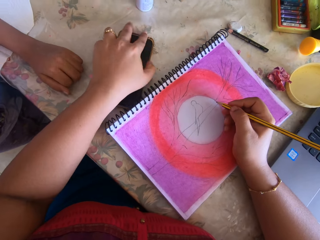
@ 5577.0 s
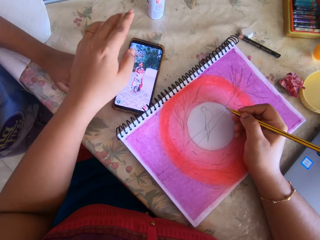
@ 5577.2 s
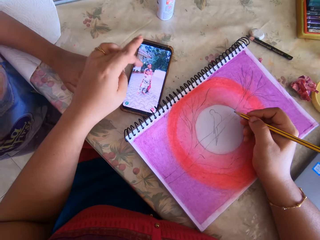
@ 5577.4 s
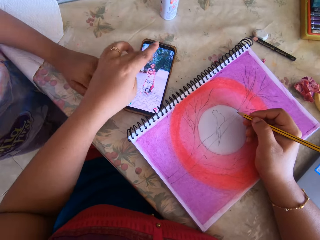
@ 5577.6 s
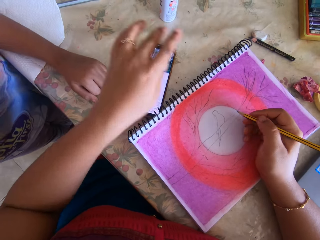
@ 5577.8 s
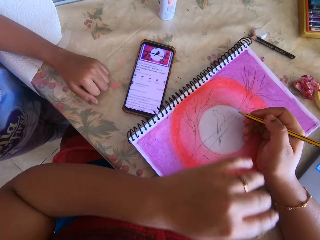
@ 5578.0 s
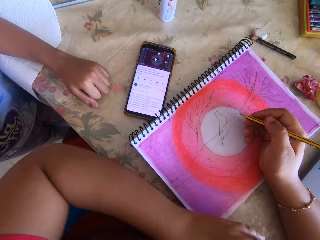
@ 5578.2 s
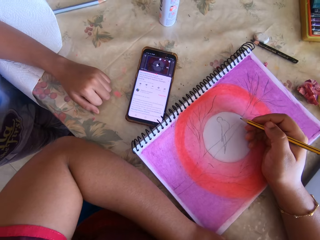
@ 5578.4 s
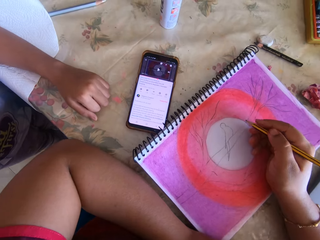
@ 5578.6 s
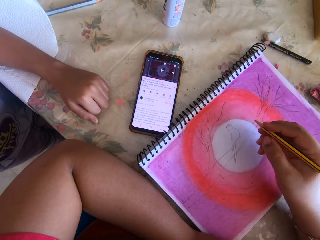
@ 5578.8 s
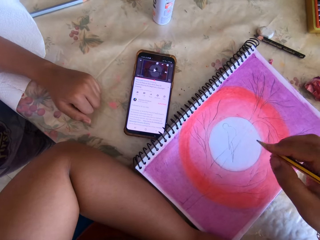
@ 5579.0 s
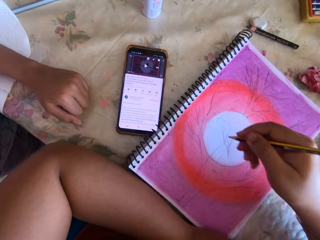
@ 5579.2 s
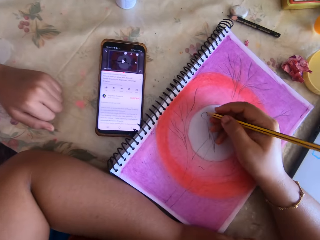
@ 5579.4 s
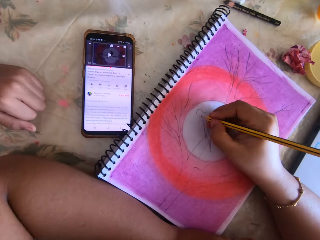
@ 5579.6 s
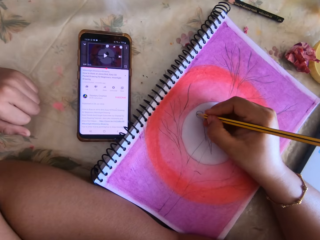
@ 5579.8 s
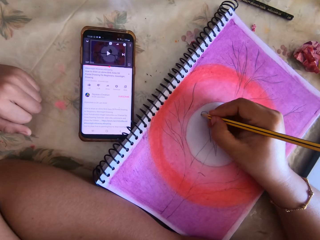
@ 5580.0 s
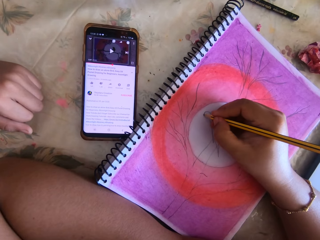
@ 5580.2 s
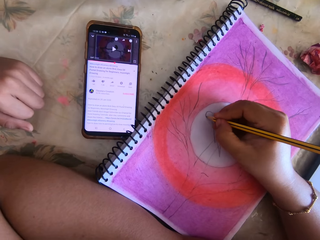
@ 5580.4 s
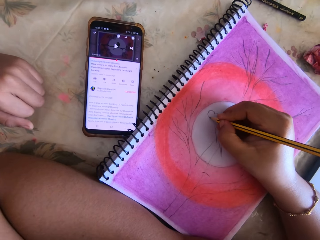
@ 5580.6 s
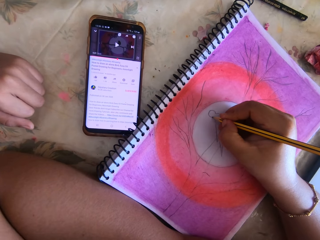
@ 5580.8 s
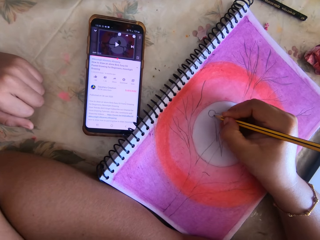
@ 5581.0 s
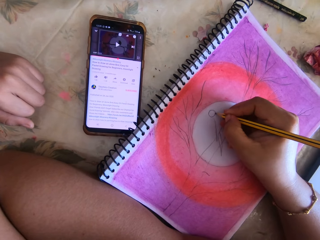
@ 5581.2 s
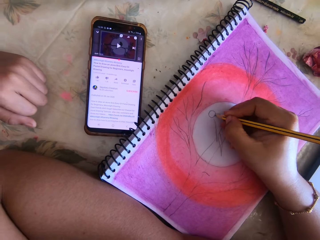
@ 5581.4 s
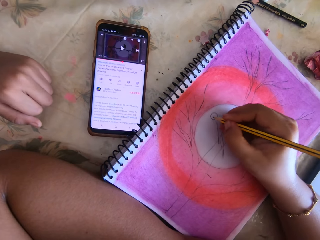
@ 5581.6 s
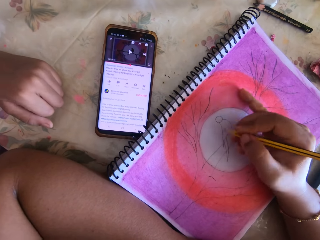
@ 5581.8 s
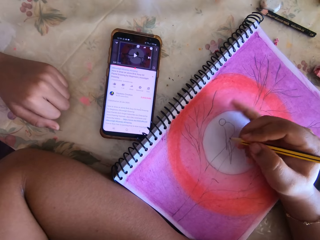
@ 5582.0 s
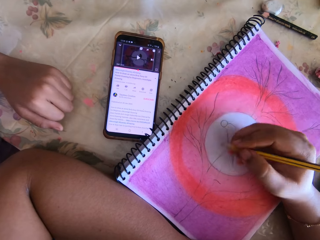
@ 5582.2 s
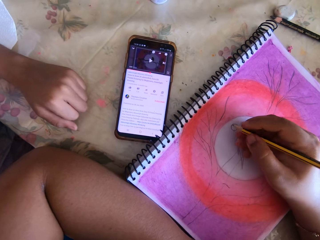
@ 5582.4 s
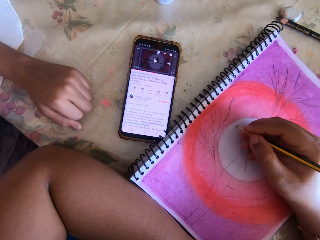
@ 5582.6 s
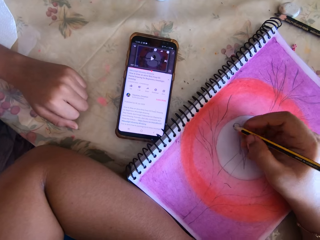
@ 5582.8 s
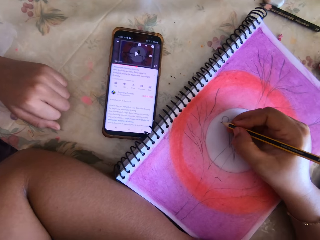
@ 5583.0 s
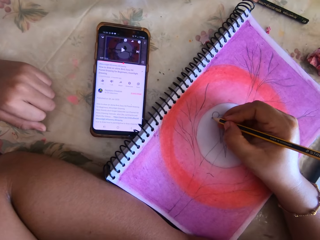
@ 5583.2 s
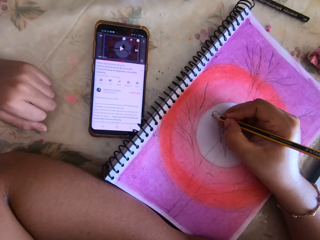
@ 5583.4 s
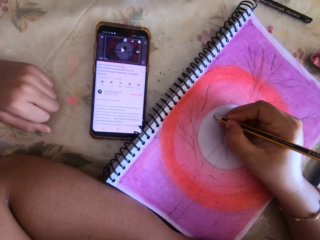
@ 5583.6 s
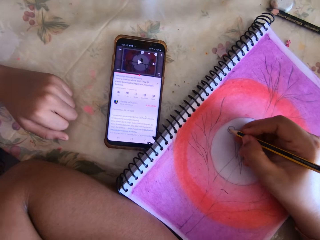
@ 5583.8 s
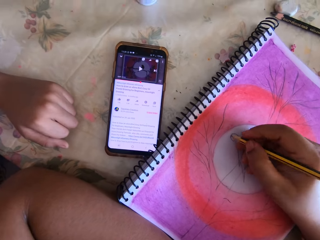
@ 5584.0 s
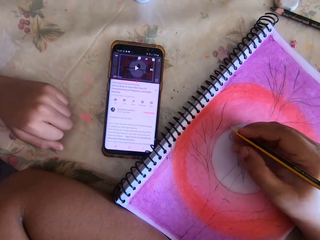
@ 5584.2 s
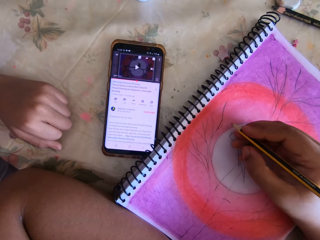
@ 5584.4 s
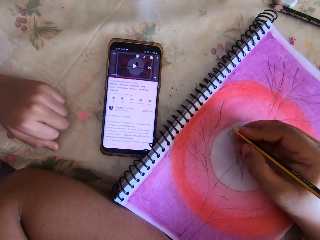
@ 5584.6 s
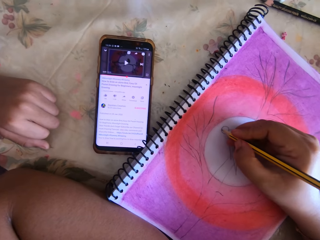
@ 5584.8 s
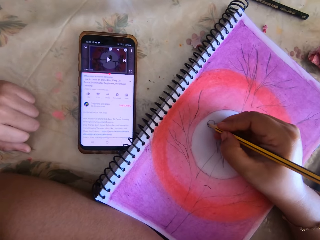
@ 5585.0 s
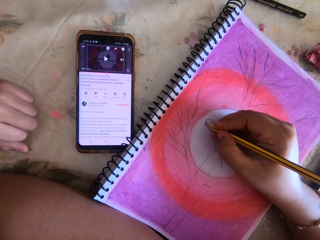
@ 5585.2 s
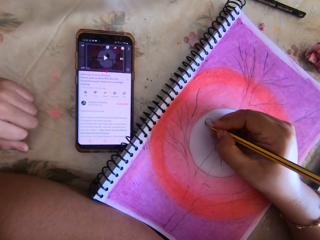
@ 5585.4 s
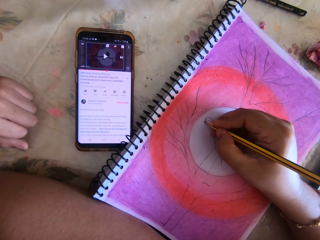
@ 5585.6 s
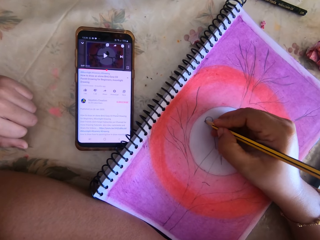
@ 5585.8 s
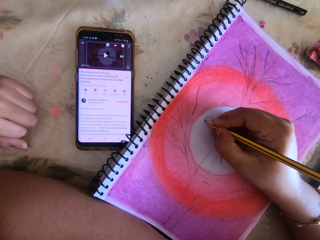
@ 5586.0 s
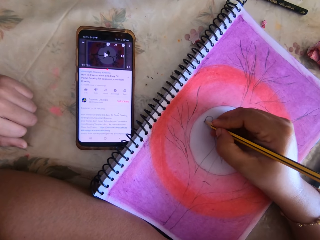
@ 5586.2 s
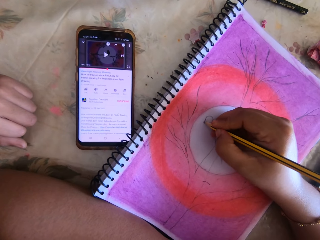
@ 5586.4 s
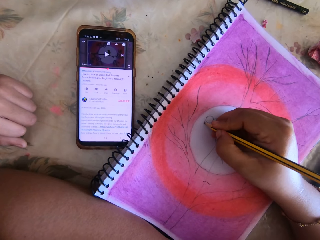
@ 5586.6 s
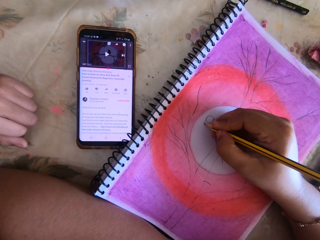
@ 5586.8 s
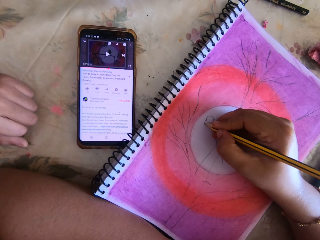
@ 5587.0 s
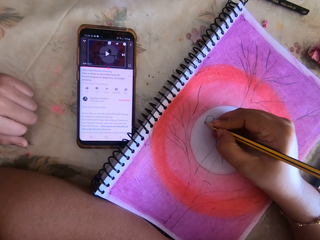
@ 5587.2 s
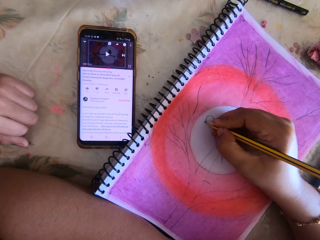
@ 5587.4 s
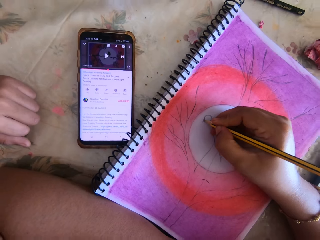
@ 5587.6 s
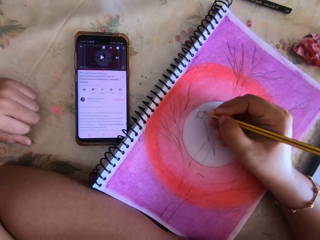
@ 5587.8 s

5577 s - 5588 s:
The camera wearer scrolls a phone. A person touches the phone. The camera wearer draws a picture. The person writes.

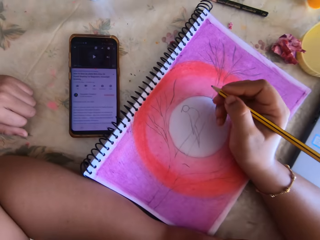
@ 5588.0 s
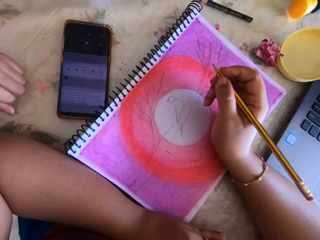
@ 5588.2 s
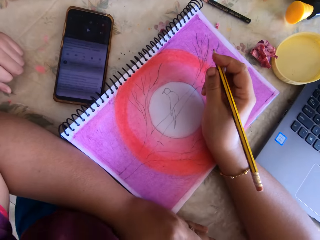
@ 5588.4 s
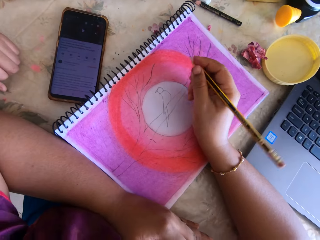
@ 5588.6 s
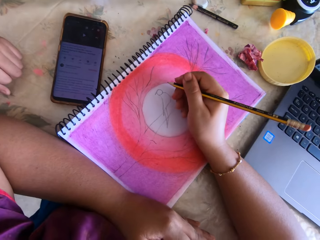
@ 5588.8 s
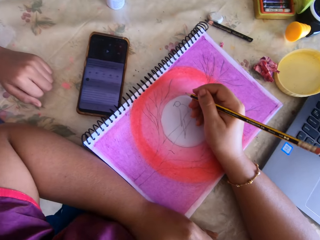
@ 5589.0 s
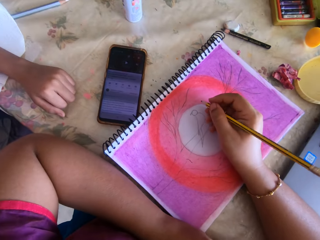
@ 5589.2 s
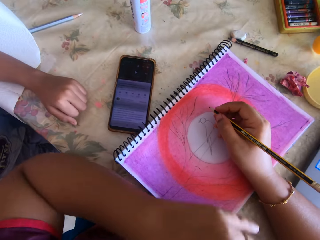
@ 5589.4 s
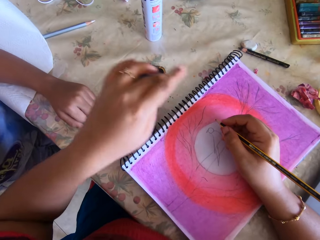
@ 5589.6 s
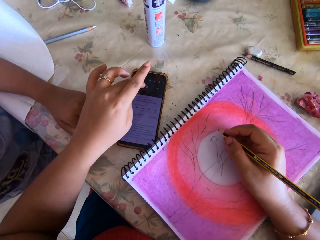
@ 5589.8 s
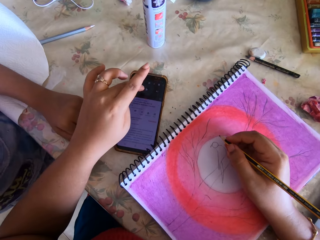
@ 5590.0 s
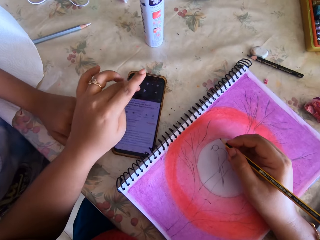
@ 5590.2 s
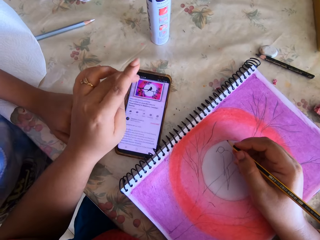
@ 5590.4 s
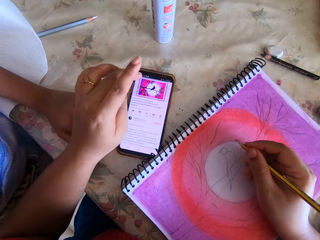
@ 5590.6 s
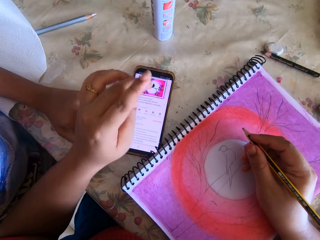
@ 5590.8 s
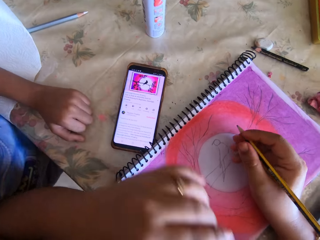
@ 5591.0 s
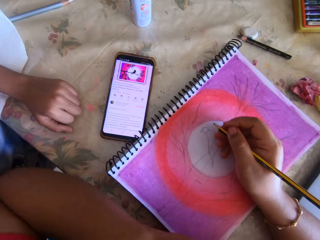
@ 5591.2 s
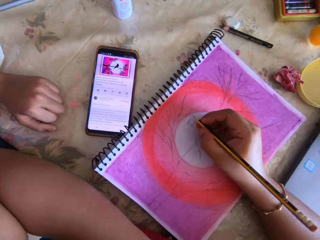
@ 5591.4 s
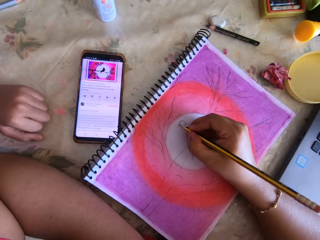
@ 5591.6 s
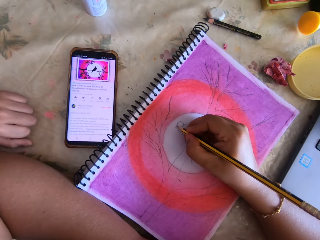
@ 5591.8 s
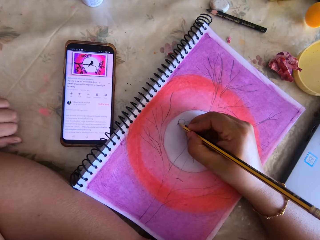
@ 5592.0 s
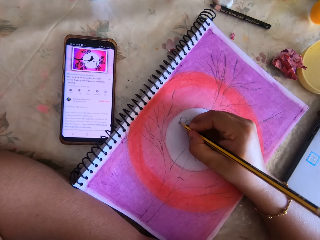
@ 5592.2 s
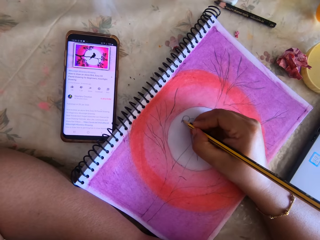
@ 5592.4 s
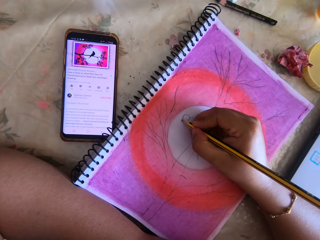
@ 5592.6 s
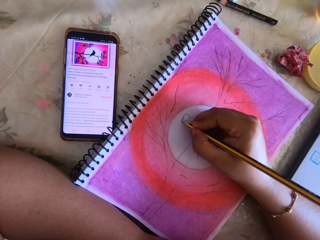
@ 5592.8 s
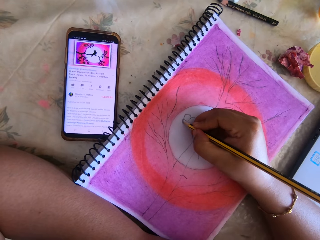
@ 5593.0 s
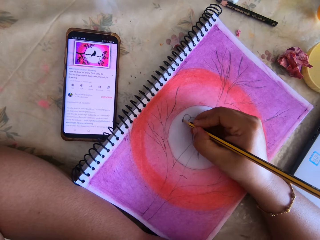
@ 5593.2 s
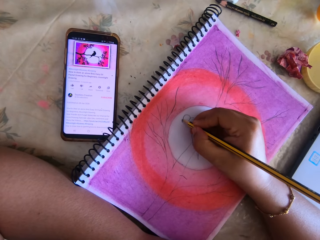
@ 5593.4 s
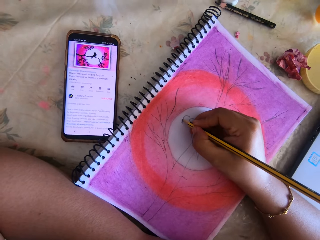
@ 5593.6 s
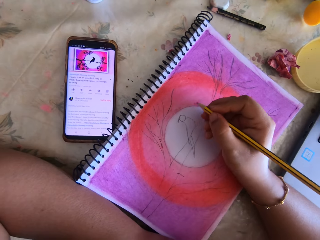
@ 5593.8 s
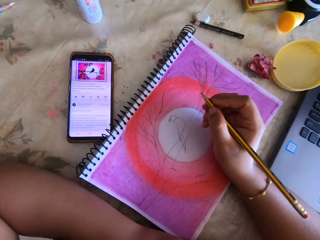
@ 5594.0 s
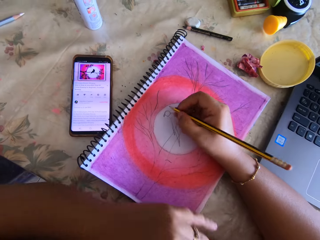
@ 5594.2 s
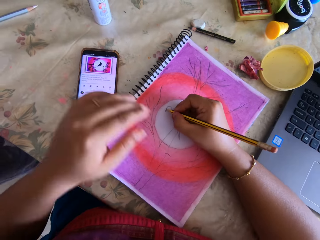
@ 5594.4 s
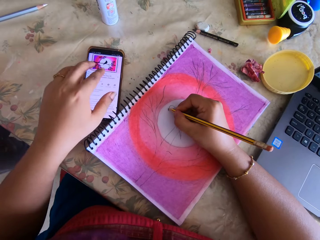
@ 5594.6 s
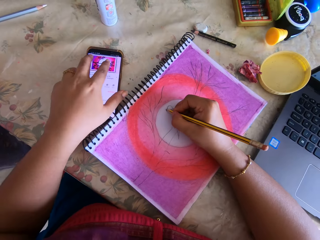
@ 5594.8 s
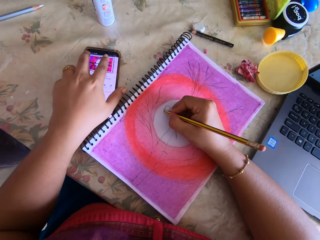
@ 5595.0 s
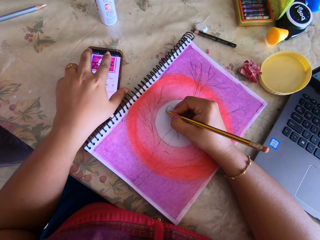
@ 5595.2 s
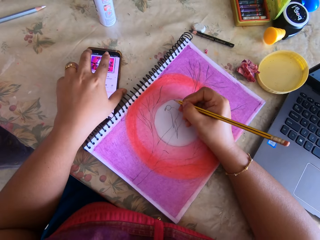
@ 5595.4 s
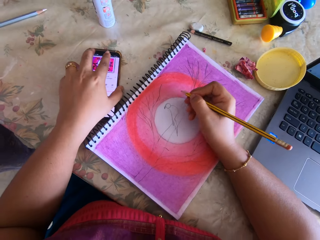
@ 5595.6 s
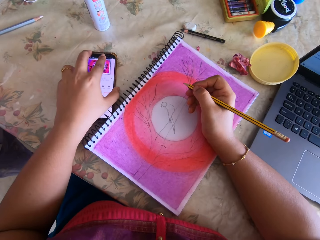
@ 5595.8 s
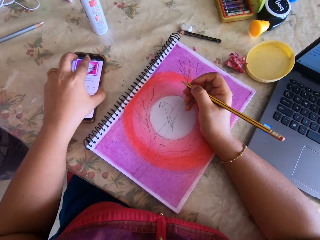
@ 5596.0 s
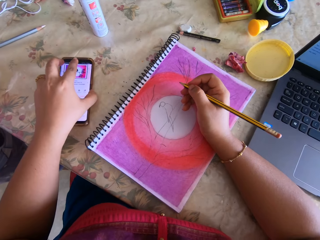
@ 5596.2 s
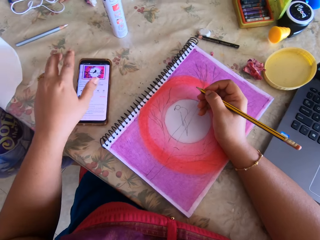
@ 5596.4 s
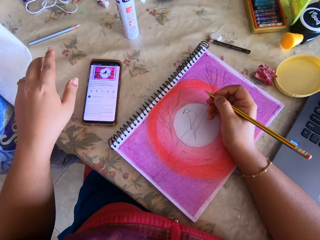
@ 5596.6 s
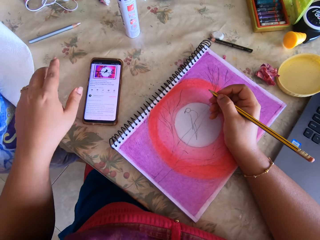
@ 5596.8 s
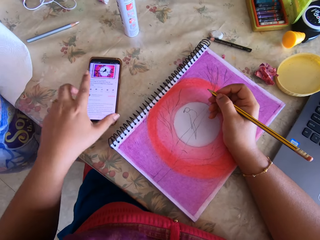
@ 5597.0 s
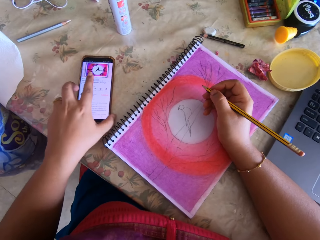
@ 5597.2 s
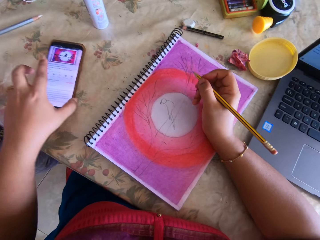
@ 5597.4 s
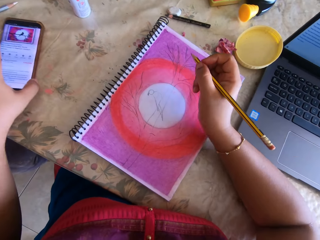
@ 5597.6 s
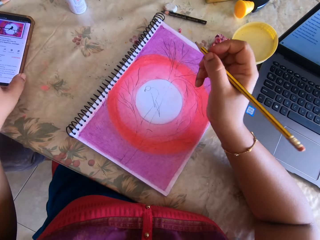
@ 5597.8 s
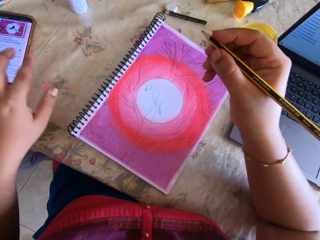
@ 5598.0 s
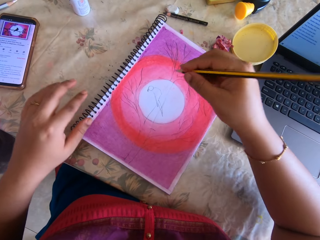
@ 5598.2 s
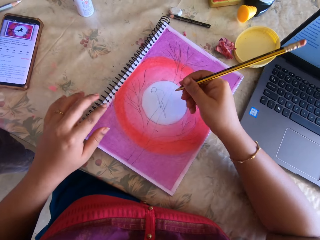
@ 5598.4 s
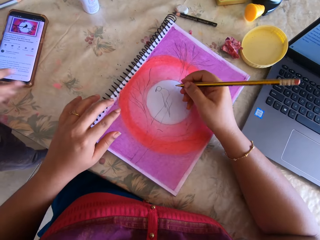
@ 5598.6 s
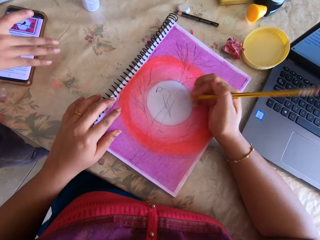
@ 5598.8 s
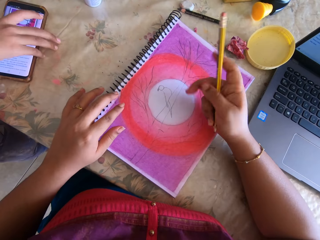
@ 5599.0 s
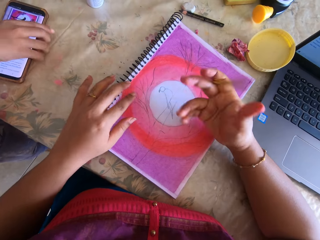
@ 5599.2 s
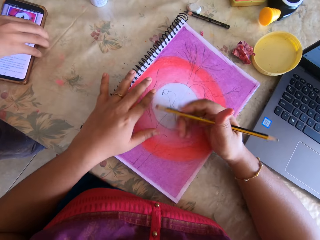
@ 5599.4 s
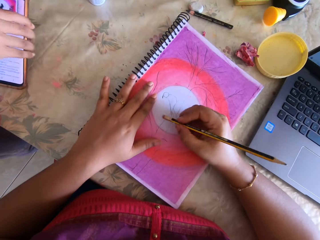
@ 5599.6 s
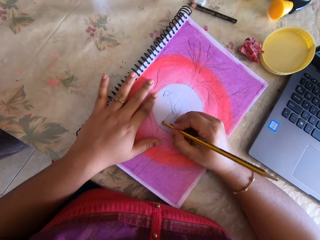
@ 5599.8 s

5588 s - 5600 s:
A person touches a phone. The person writes. The camera wearer puts aside the phone. The person touches the phone.
